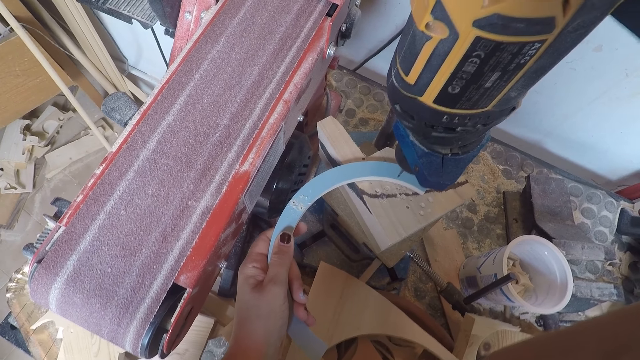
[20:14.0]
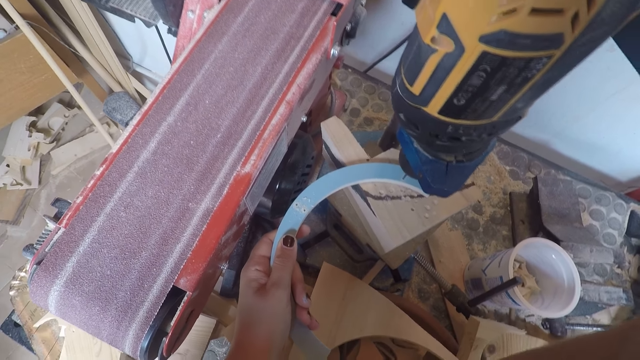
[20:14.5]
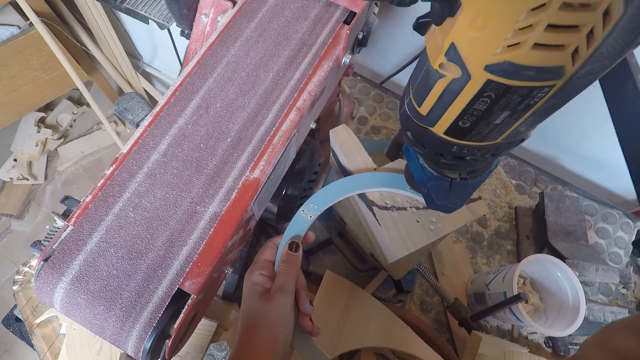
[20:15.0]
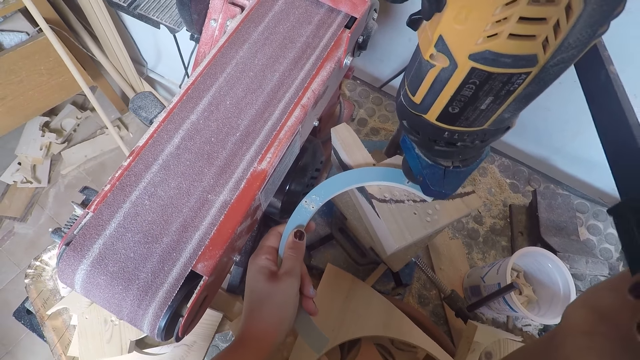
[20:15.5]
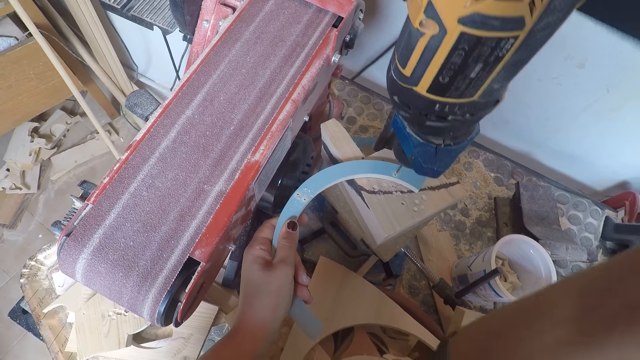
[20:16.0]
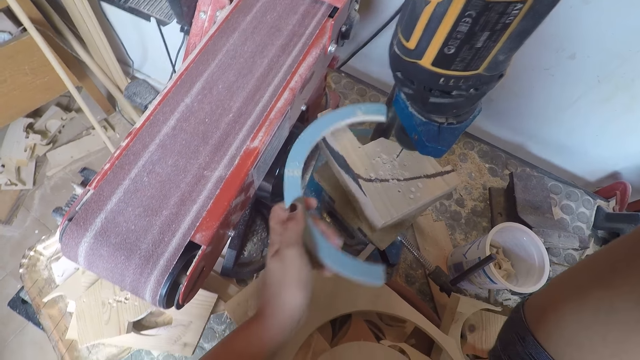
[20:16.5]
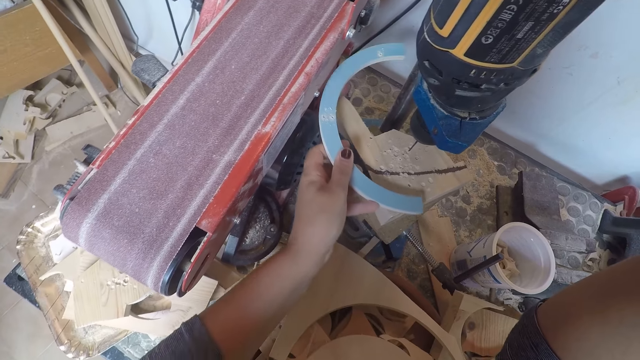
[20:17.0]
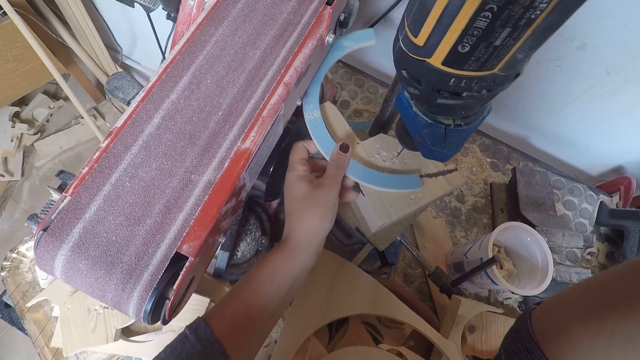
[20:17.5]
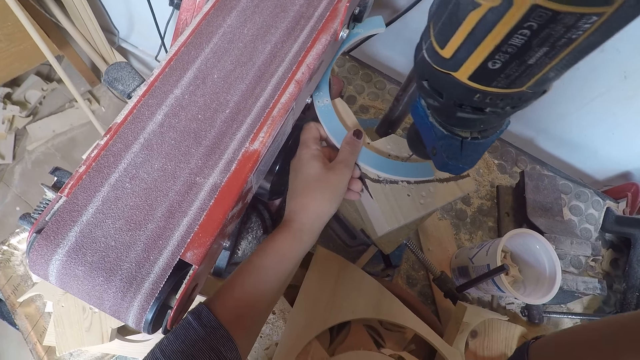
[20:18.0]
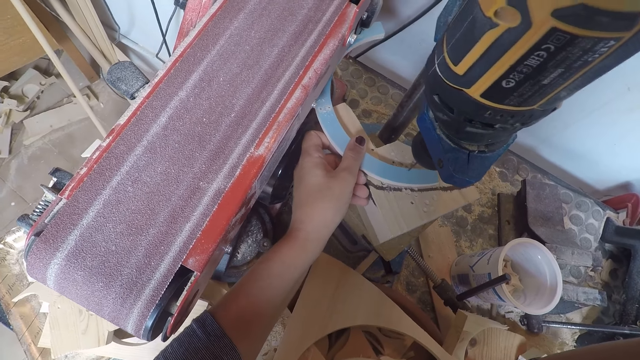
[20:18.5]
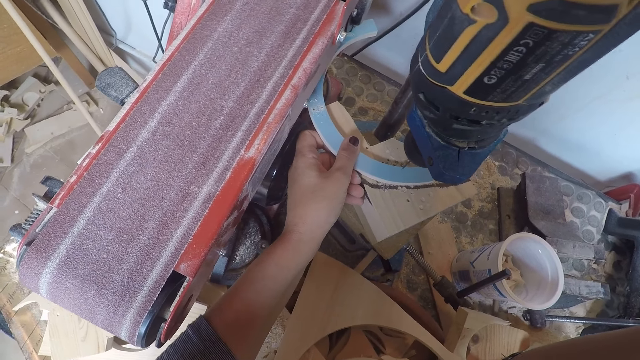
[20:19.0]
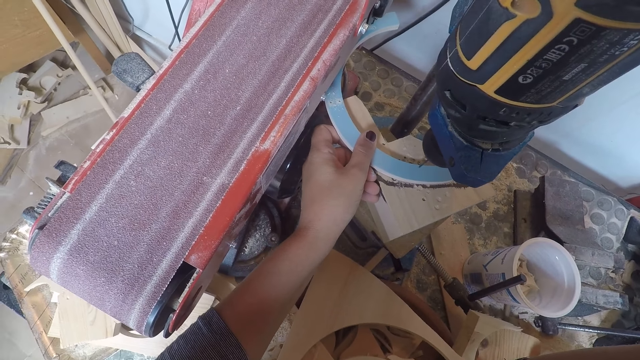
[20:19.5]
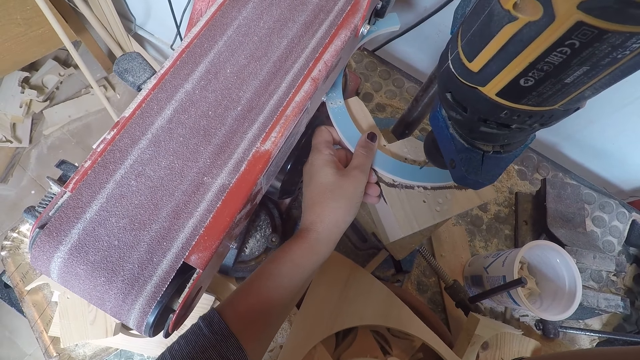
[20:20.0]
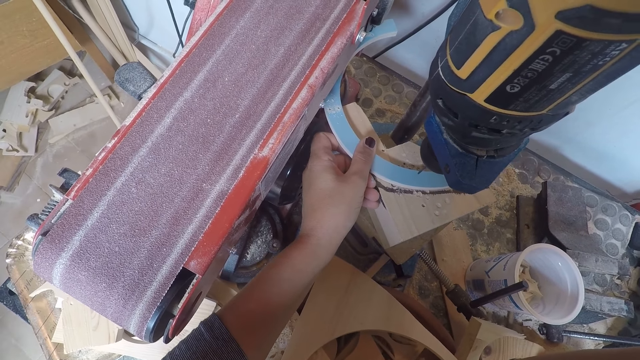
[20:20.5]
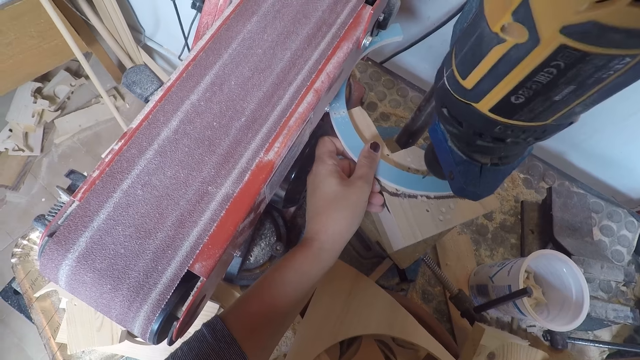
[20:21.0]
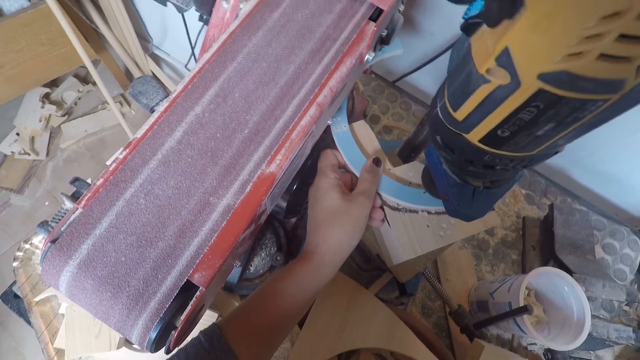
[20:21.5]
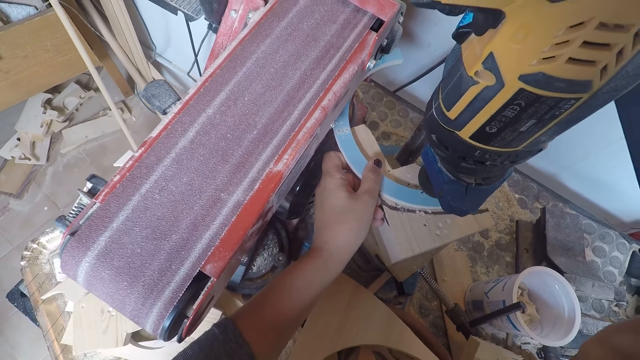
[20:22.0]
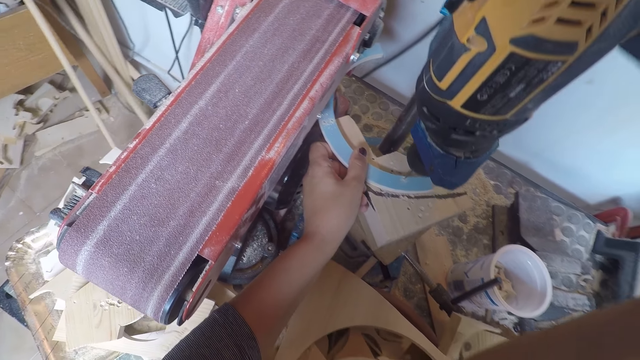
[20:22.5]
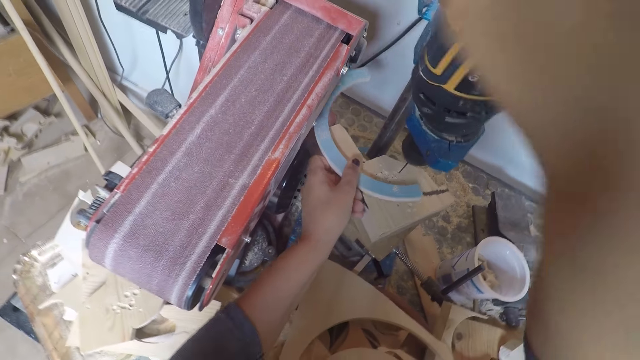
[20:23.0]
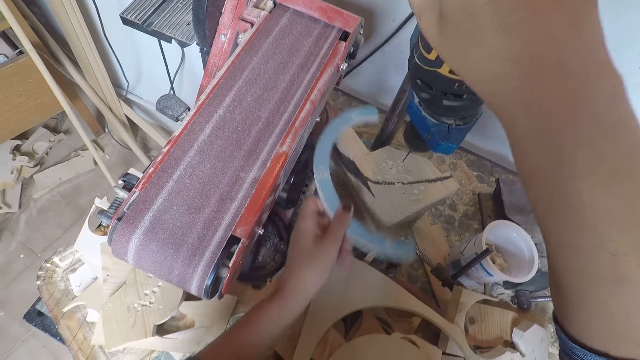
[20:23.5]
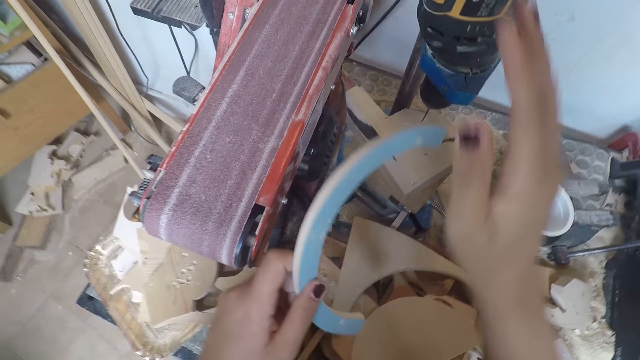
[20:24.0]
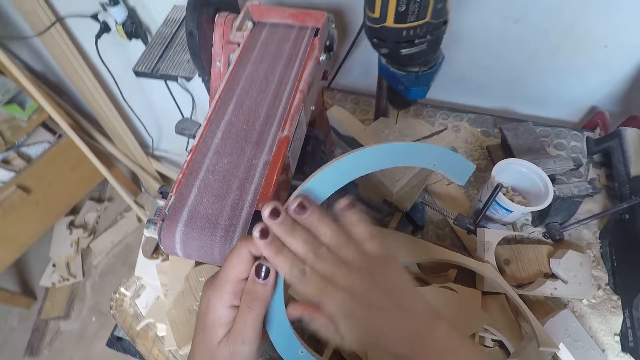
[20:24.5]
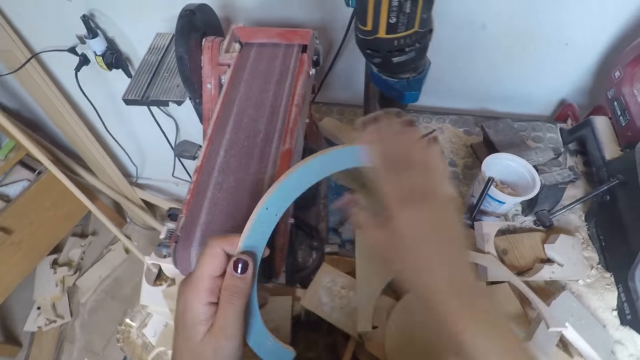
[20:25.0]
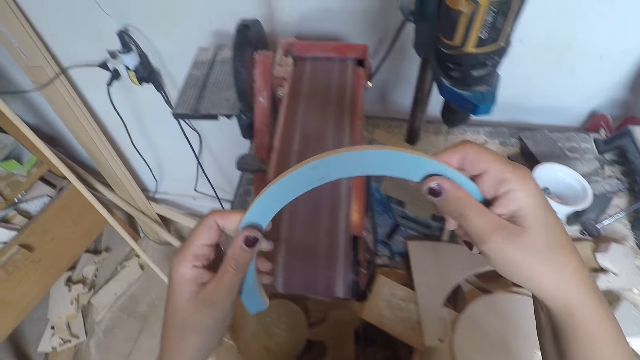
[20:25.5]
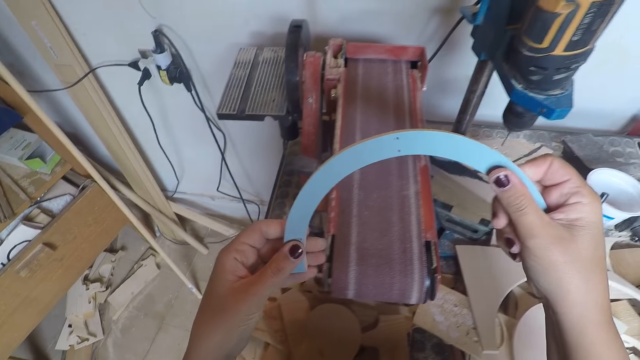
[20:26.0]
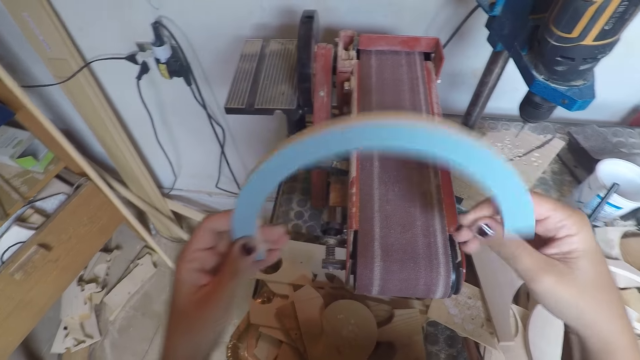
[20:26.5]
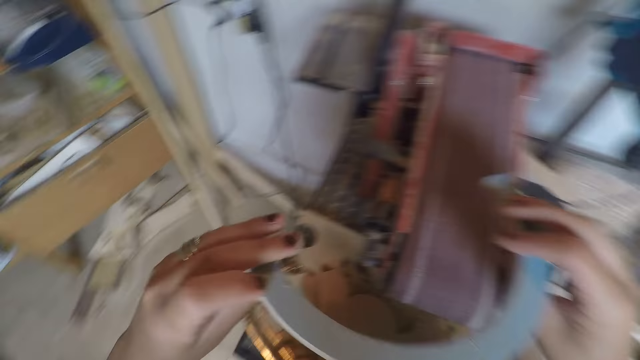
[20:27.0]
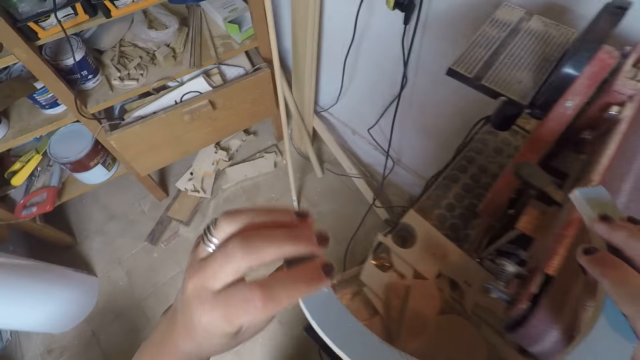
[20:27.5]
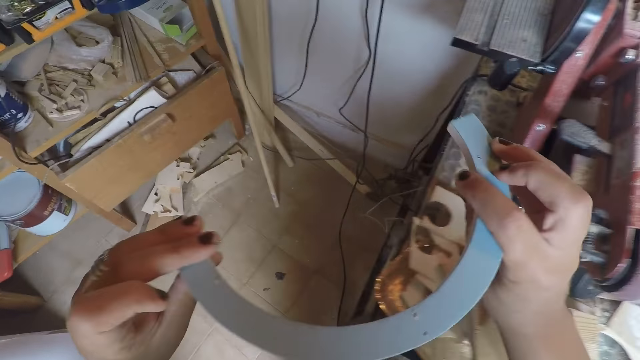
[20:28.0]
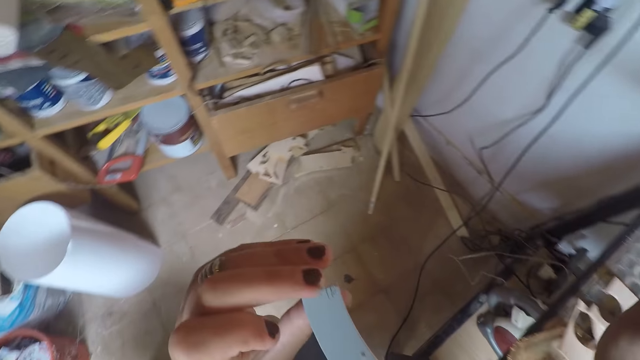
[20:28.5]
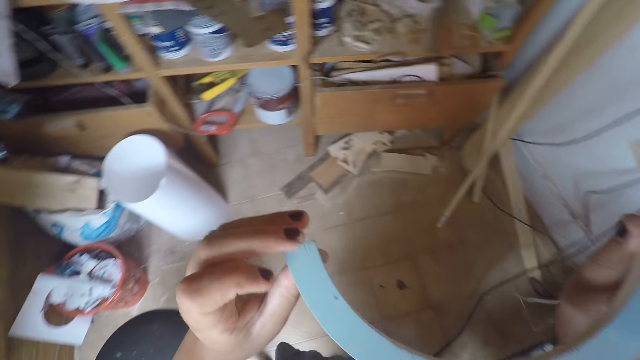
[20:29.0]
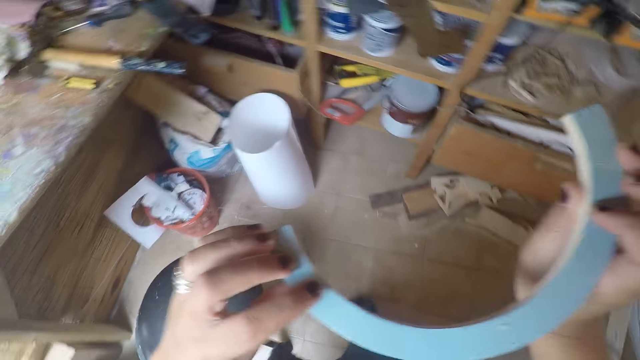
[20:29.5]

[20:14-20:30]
The camera wearer presses the bench drill lever with her right hand. She turns off the driller. She wipes the table coaster arc with her right hand.

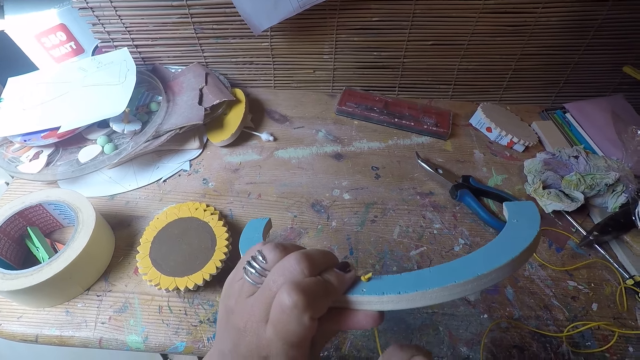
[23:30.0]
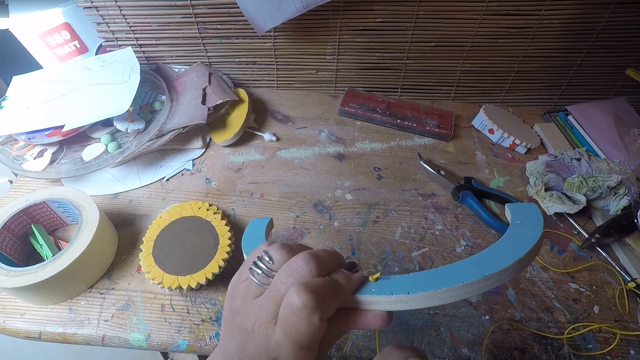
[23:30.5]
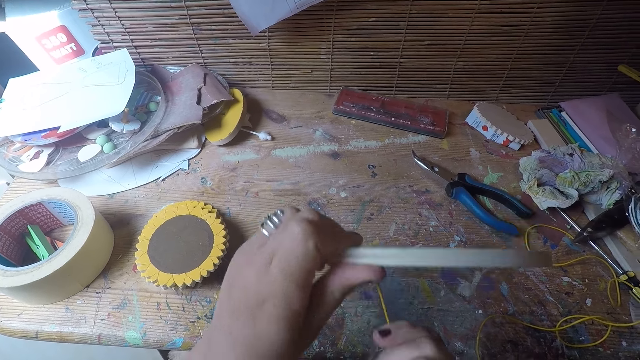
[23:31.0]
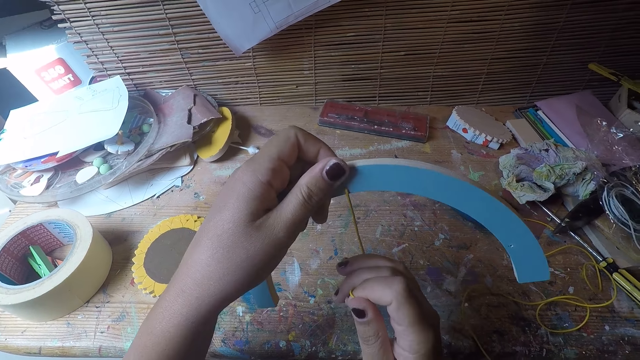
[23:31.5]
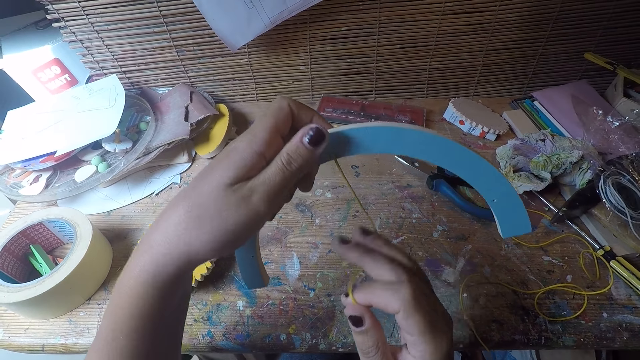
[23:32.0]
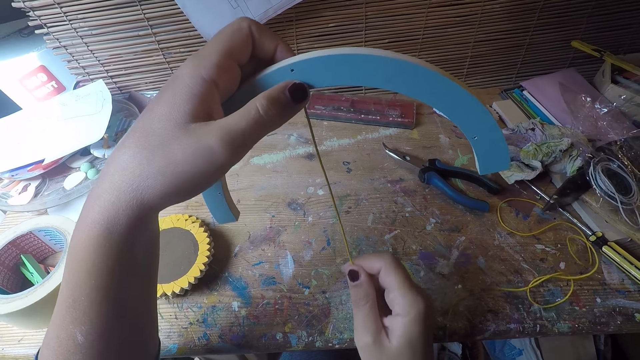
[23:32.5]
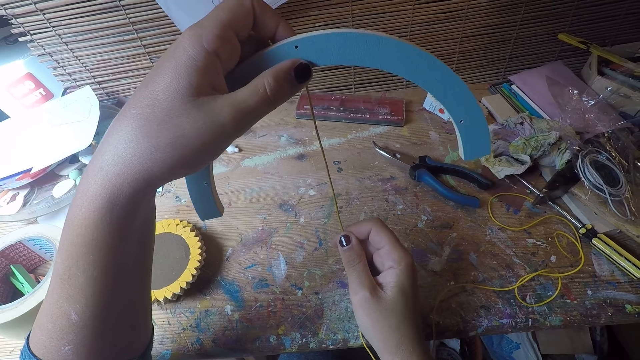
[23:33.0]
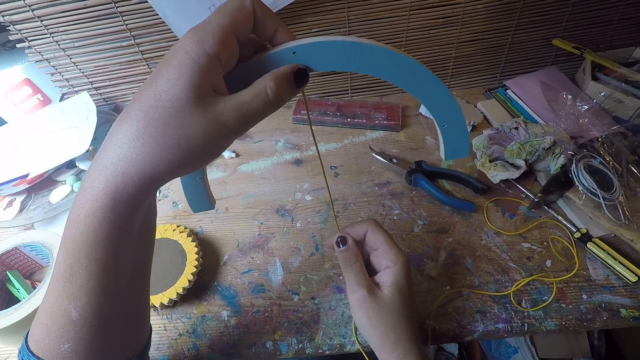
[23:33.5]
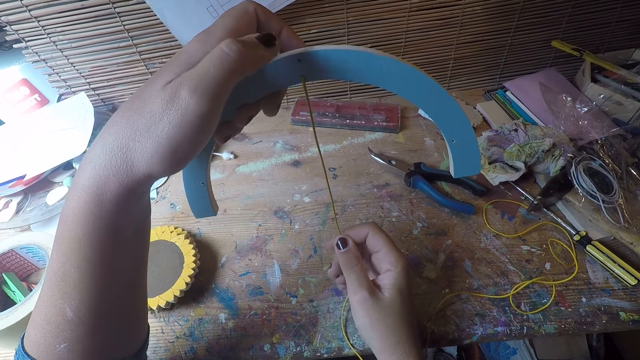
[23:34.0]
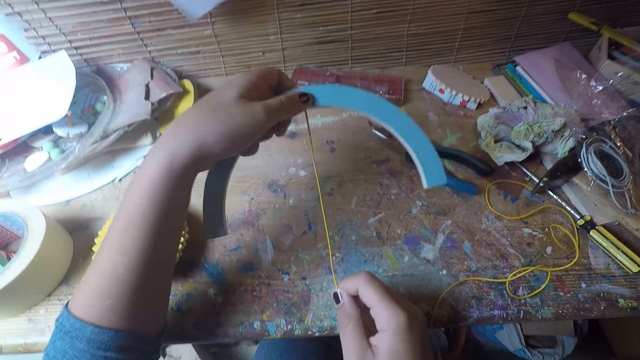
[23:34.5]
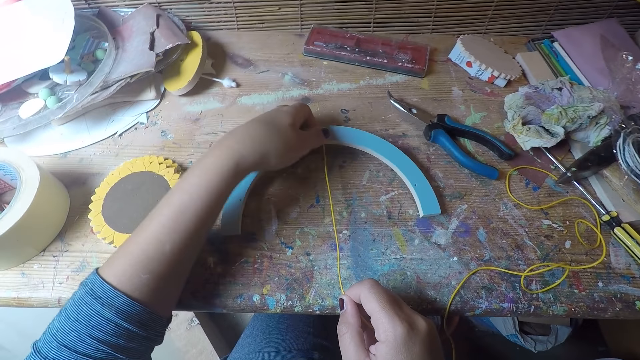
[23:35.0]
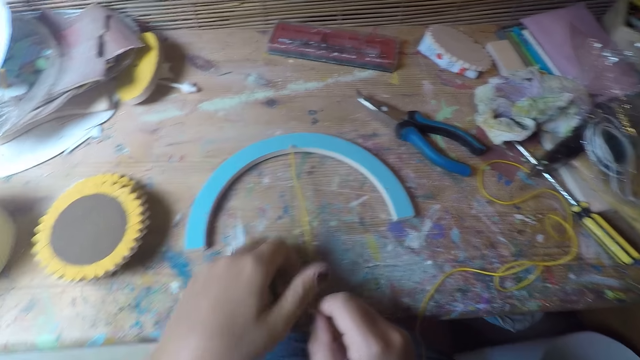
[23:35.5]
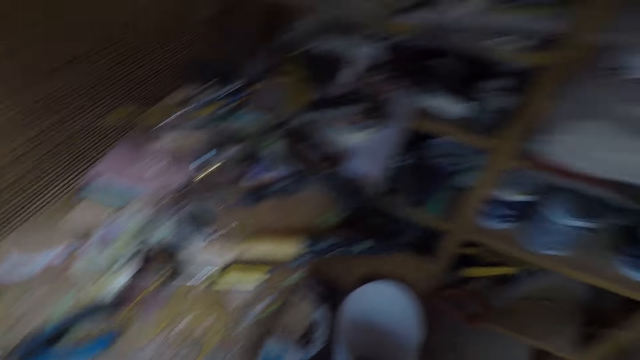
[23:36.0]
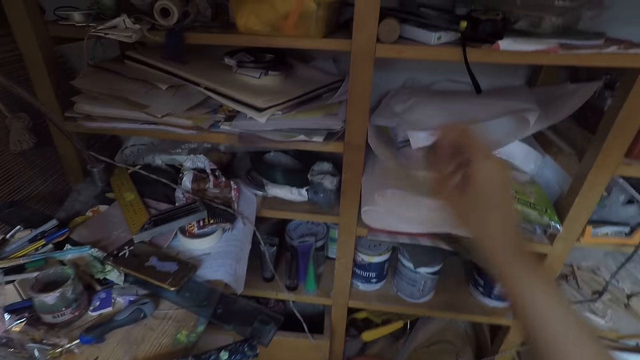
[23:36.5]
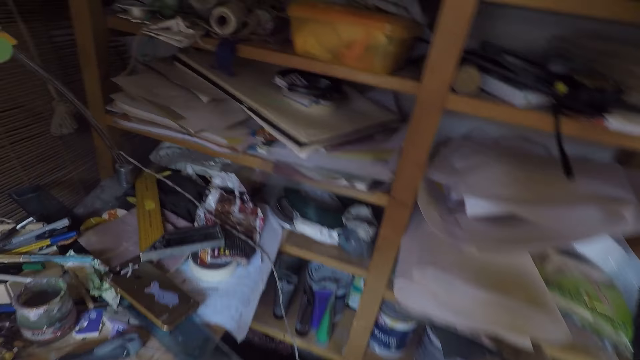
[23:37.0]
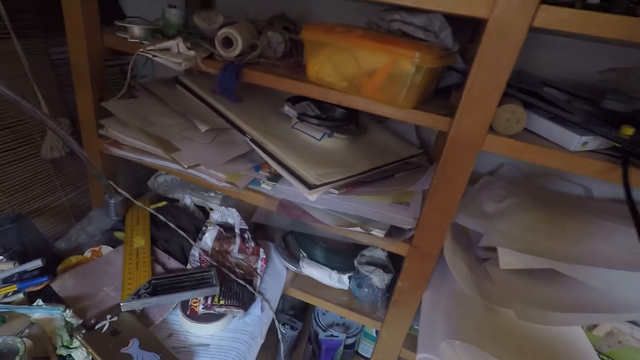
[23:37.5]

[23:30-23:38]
The camera wearer pulls the cable. They drop the table coaster and thread in both hands on the table.
